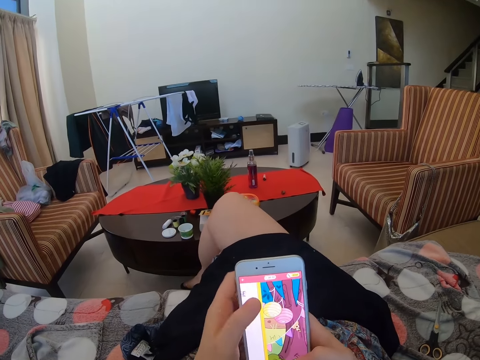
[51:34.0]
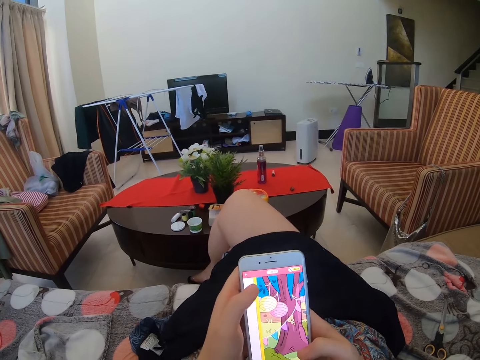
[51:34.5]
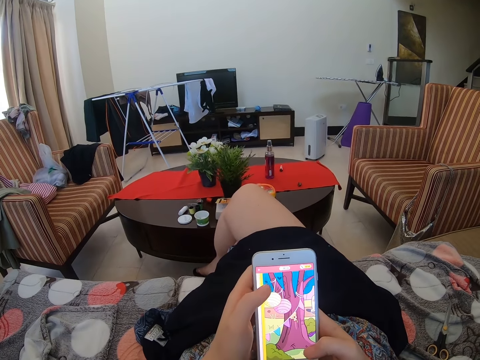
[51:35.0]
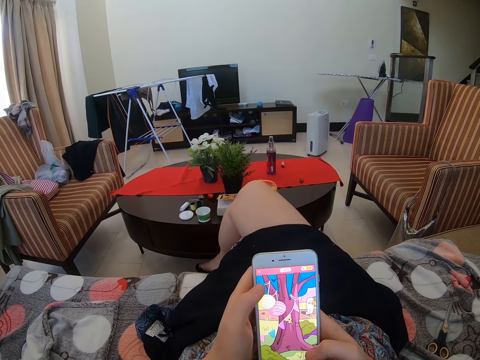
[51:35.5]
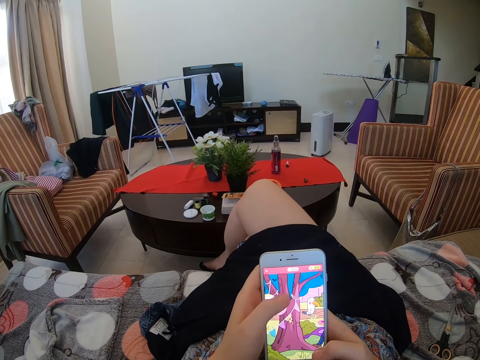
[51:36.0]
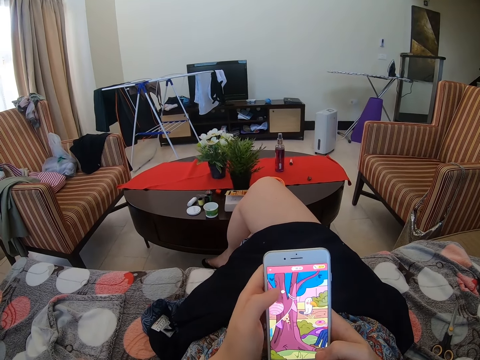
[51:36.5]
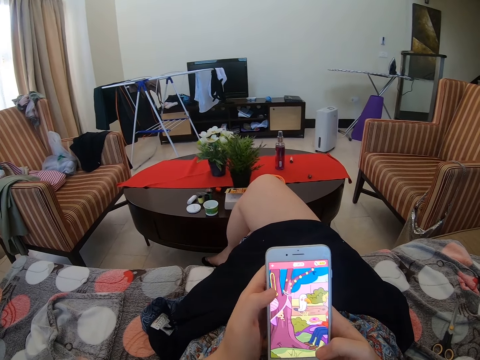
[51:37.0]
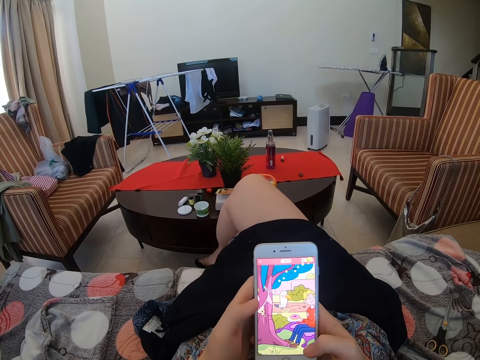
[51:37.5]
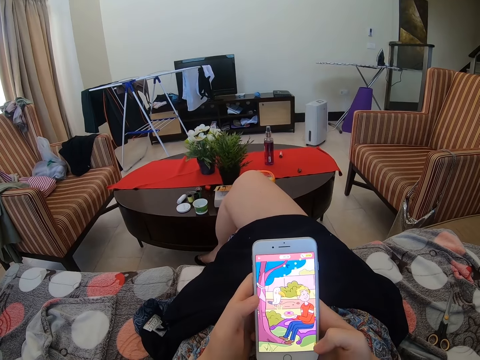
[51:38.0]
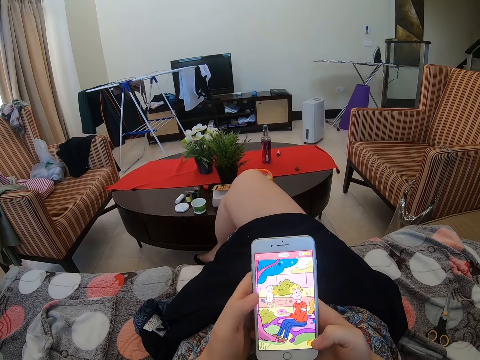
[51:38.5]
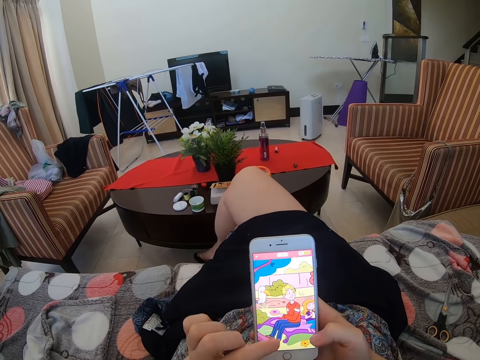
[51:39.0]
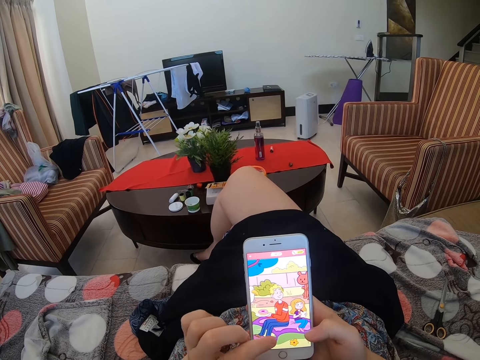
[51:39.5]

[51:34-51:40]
The camera wearer plays a game on the phone.

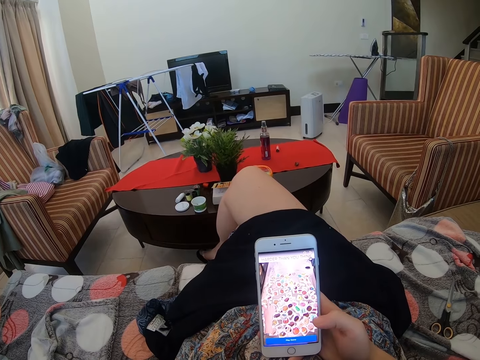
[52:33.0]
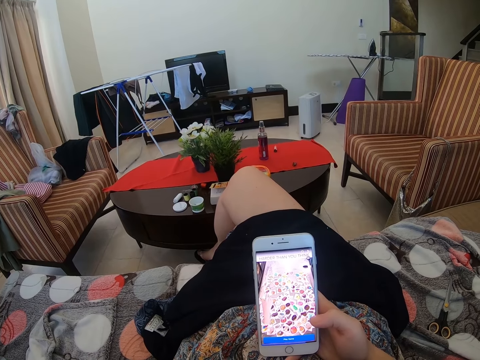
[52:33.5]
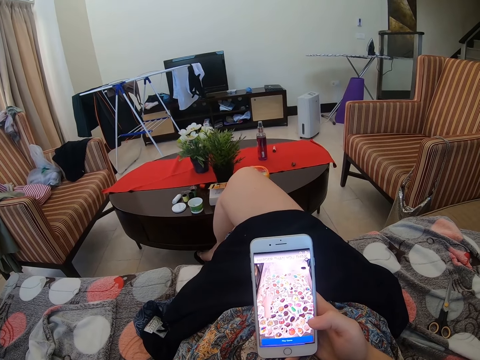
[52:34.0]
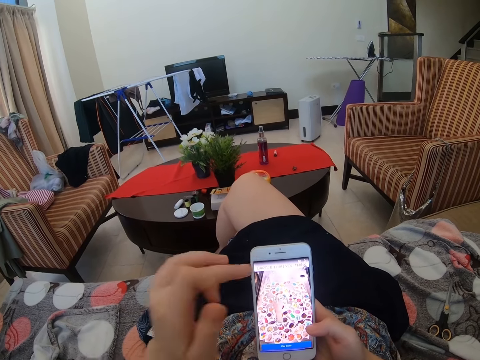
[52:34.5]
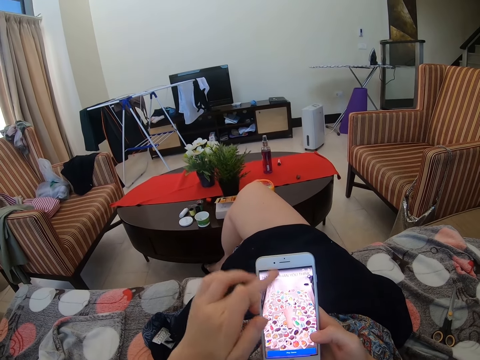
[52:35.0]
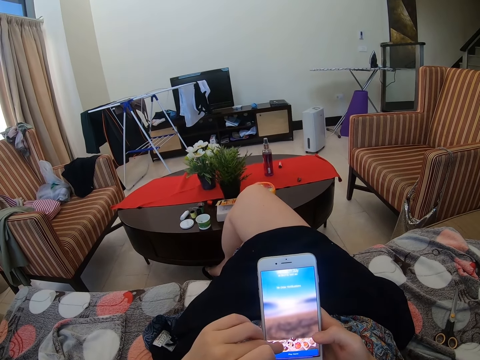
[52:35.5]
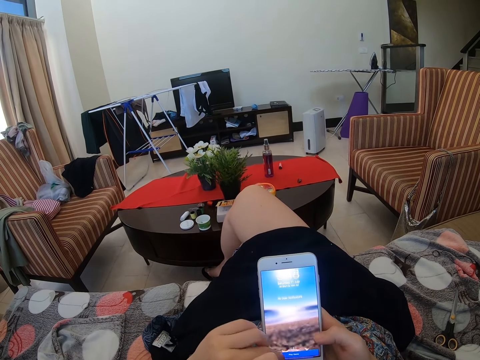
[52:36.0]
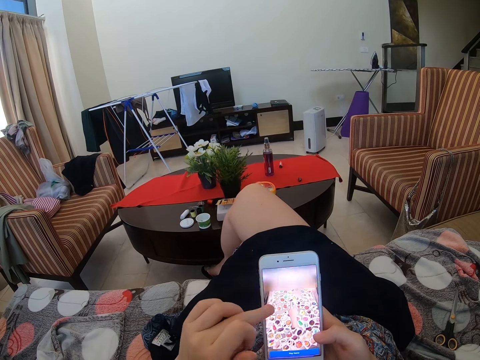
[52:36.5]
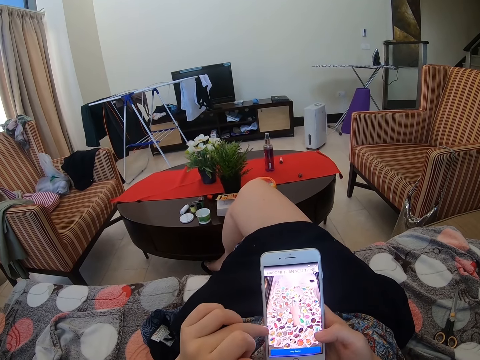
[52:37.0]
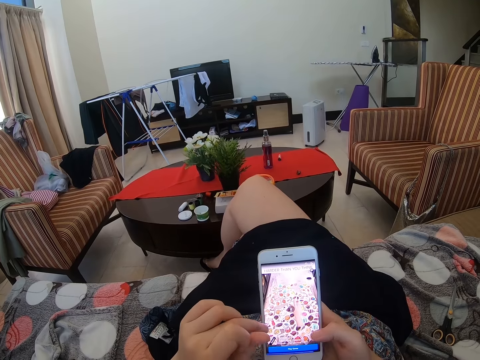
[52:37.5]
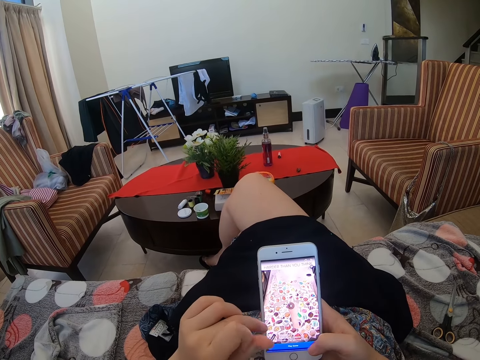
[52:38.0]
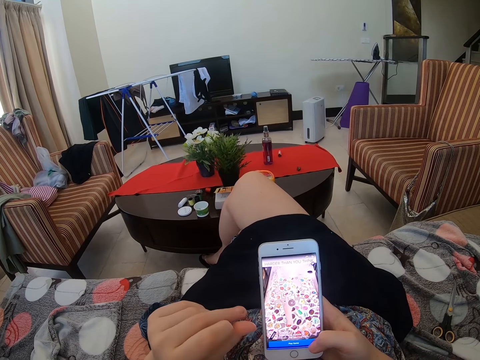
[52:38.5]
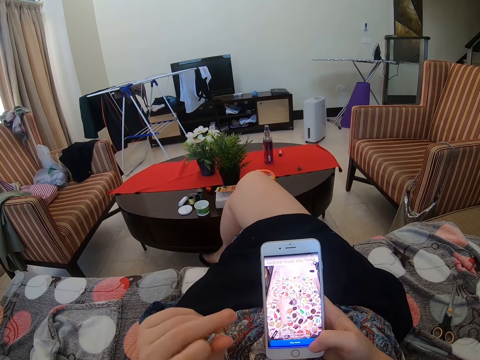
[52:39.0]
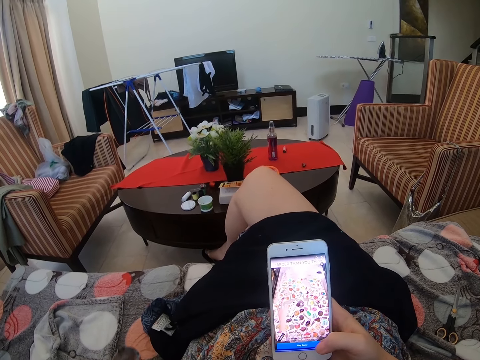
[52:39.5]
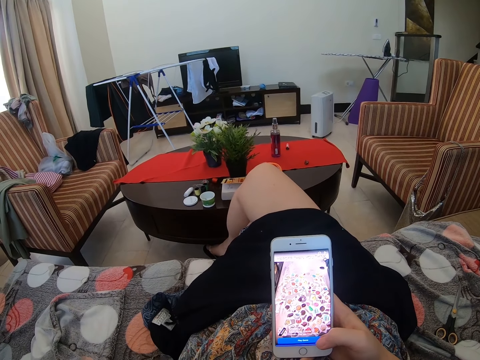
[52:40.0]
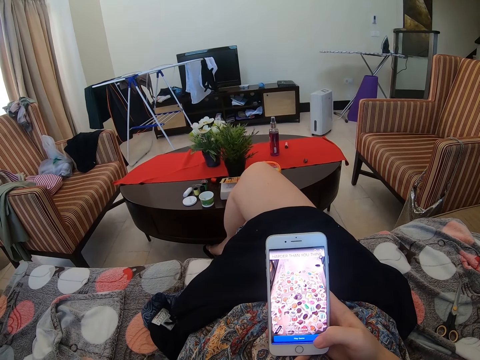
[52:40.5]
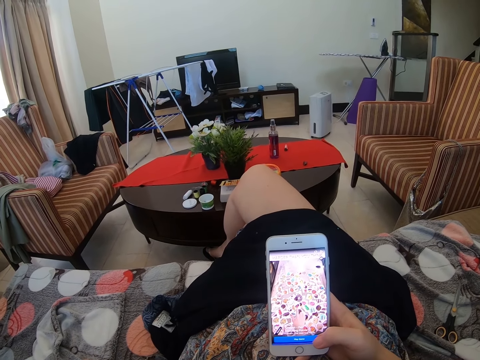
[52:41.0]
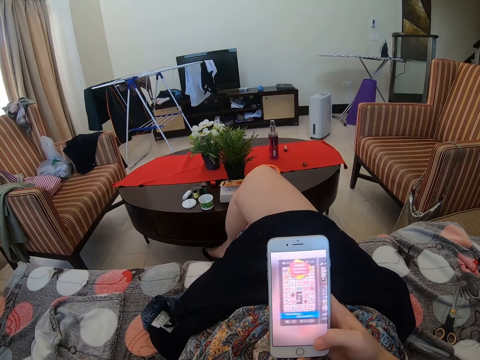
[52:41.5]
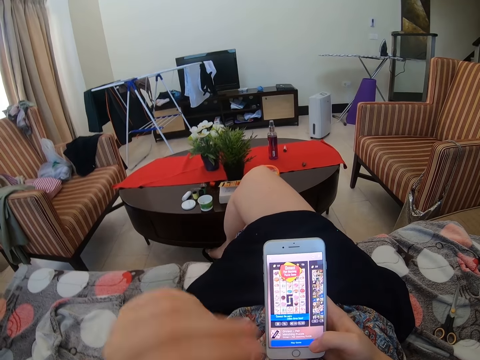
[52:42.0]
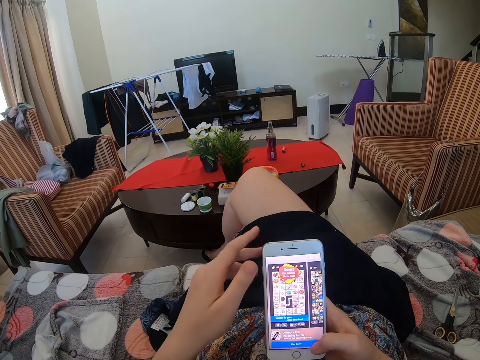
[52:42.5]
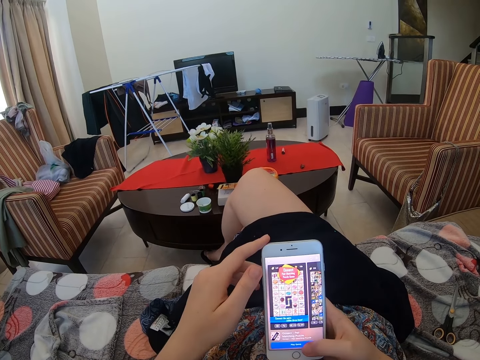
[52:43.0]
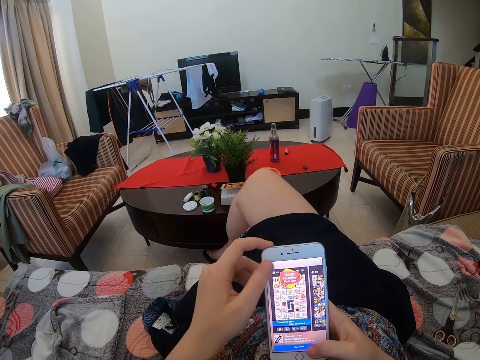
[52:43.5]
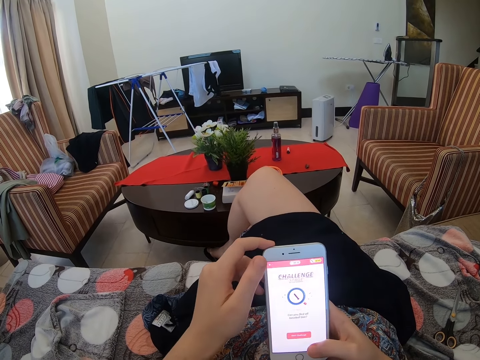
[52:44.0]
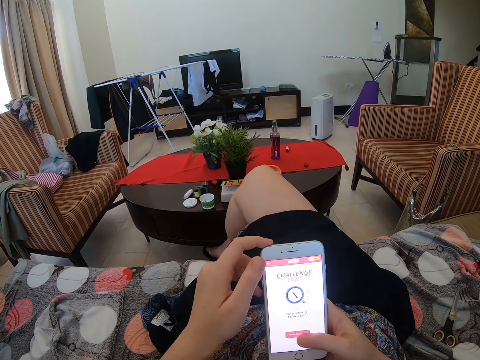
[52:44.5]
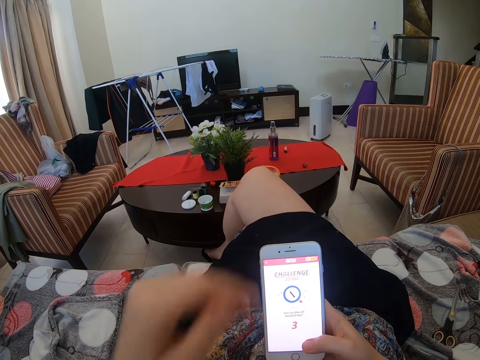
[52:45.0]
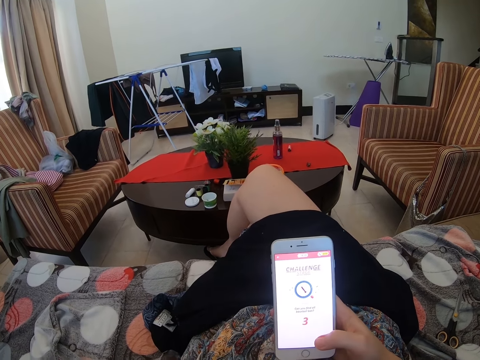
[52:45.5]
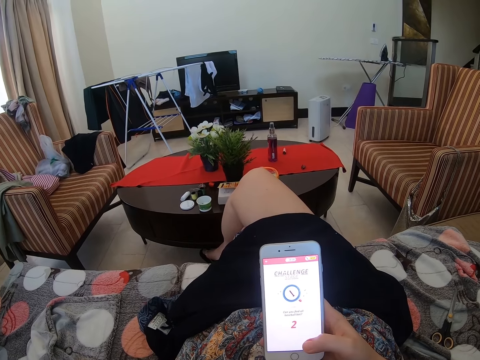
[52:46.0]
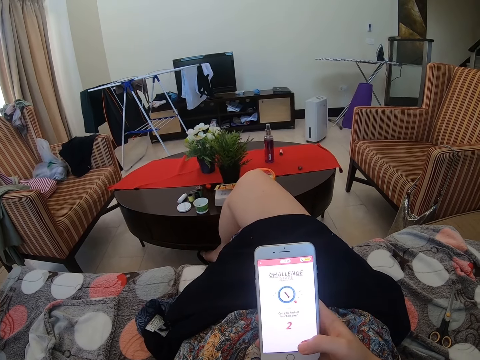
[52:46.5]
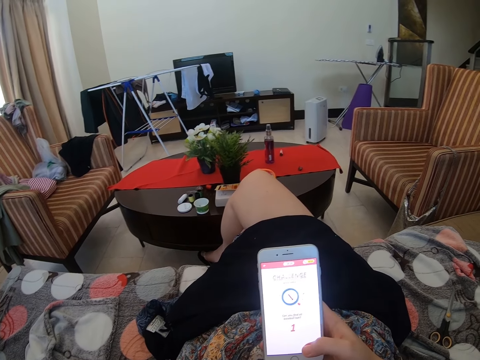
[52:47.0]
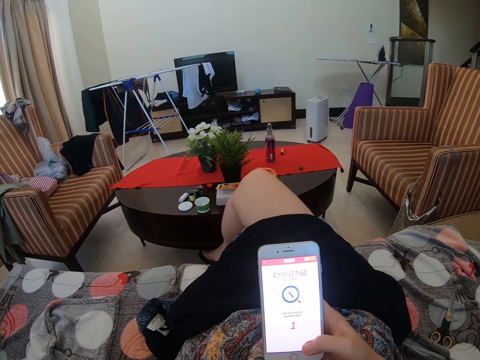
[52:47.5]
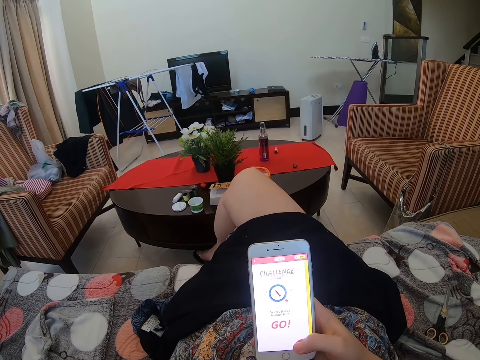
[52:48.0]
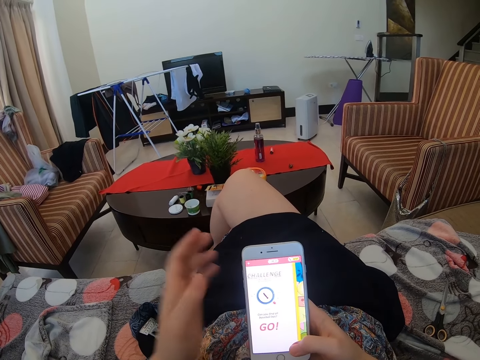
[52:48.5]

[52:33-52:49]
The camera wearer slides a phone panel. They browse their phone. They move the left hand, play a game on the phone, stare at the phone, and play a game on the phone.

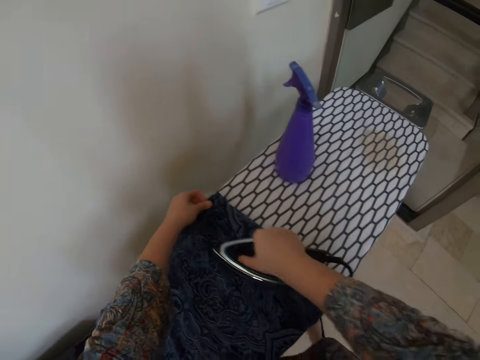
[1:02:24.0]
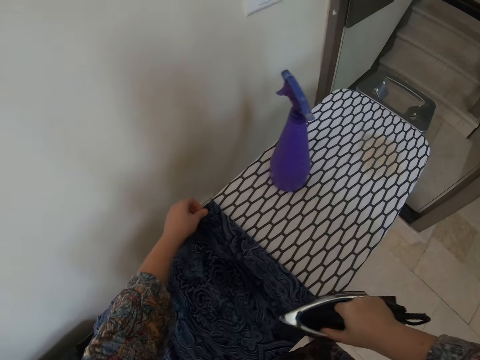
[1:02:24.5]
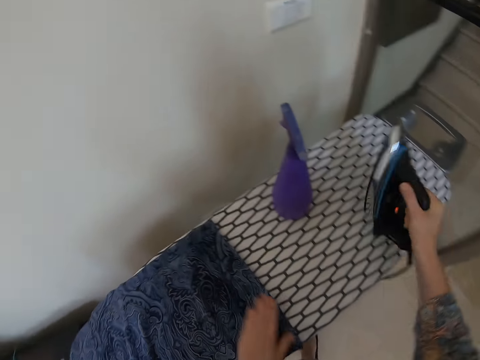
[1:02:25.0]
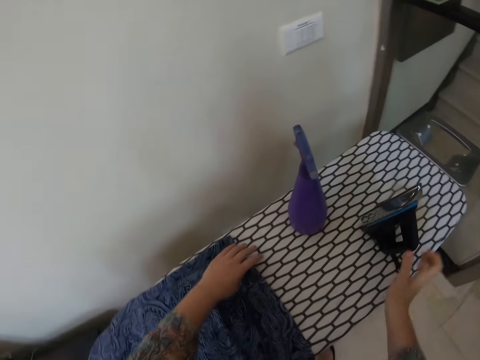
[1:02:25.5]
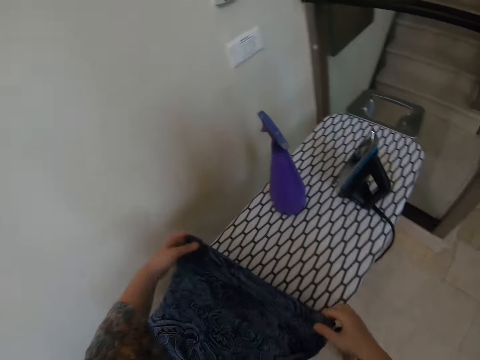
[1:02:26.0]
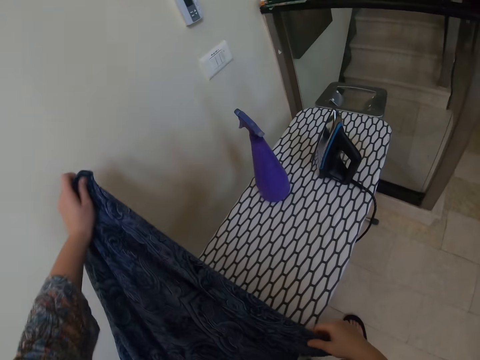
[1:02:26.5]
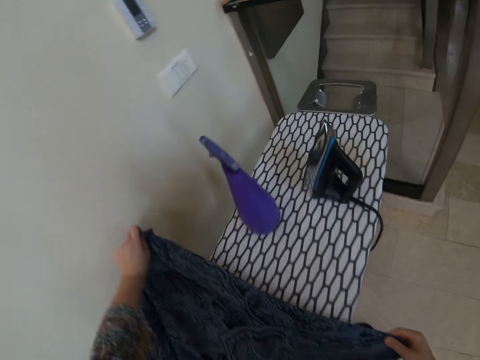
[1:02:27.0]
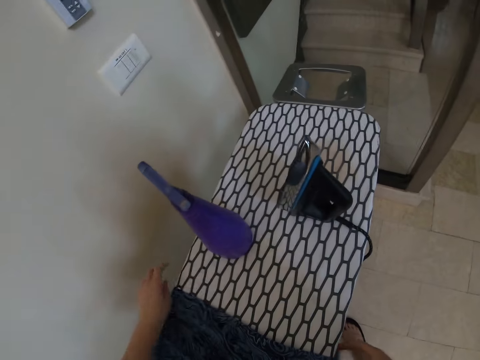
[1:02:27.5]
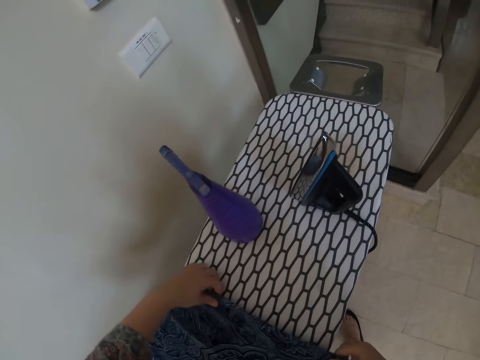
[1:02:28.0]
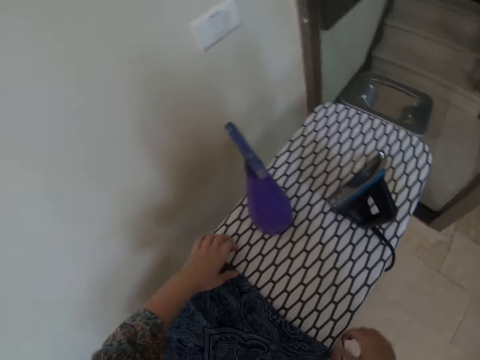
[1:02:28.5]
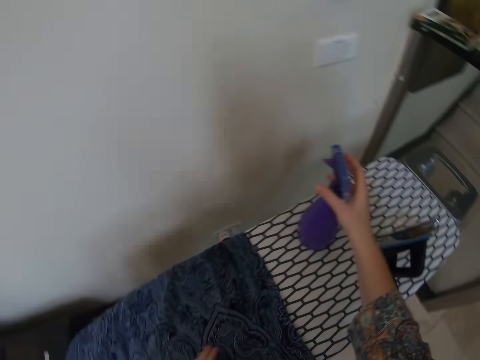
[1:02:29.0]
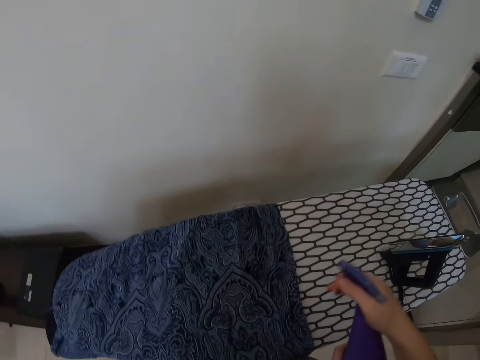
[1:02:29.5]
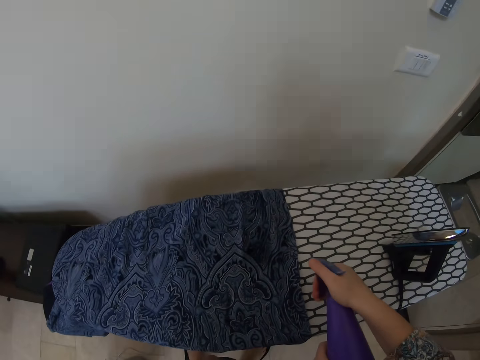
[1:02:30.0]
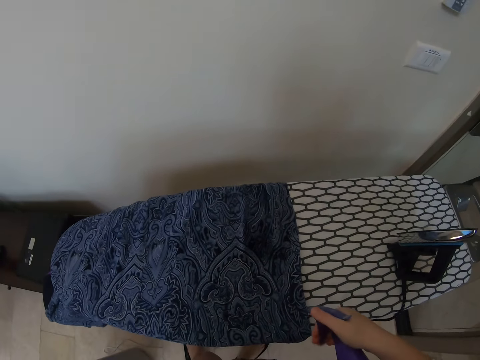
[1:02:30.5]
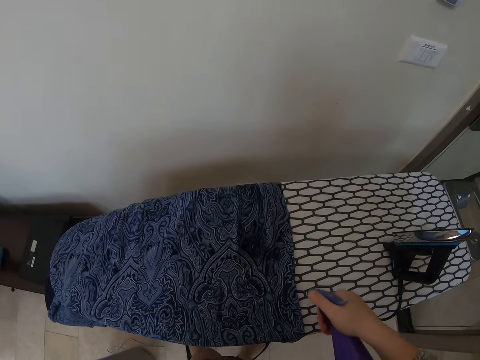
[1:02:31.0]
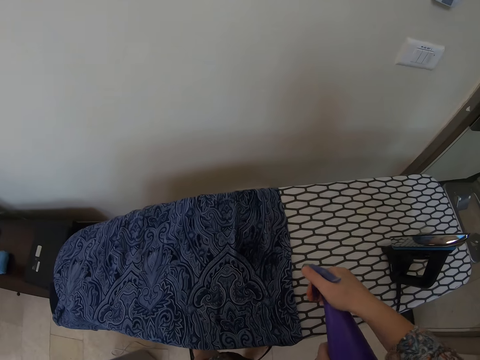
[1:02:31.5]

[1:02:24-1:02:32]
The camera wearer puts the iron on the table. She holds the cloth with her hands. She picks up the spray bottle on the table and sprays the cloth on the table with water.
